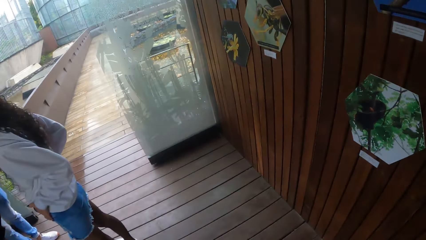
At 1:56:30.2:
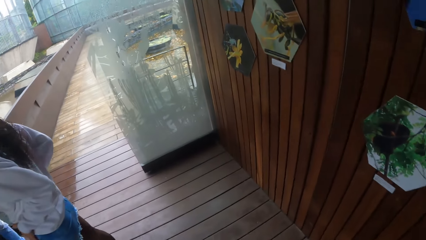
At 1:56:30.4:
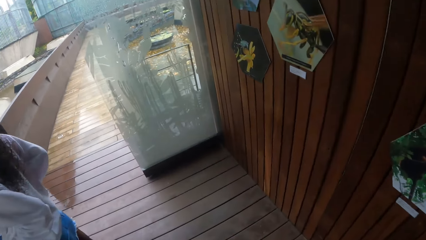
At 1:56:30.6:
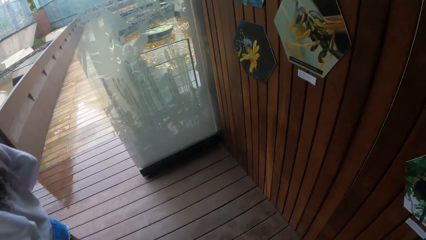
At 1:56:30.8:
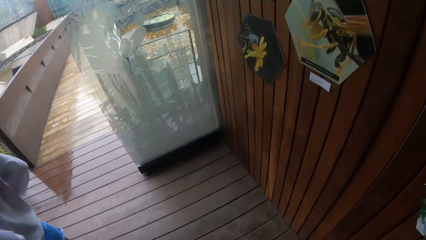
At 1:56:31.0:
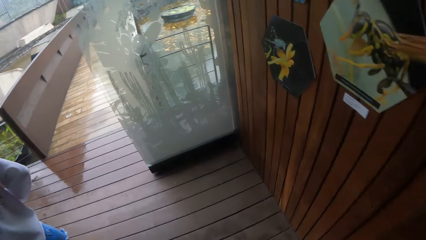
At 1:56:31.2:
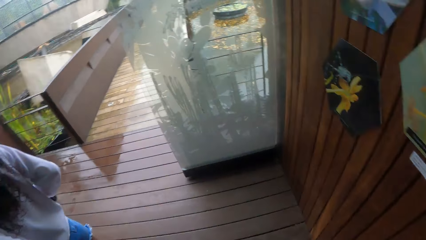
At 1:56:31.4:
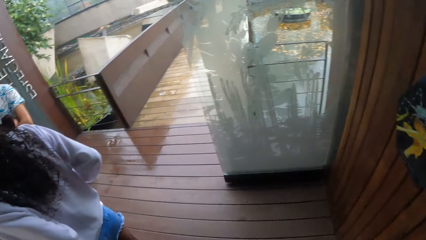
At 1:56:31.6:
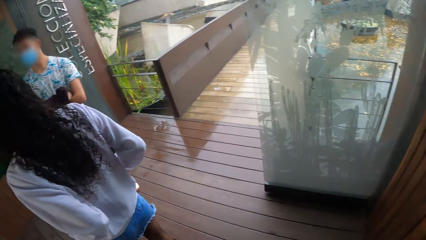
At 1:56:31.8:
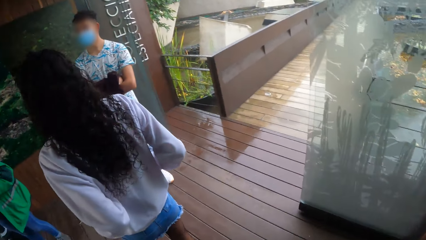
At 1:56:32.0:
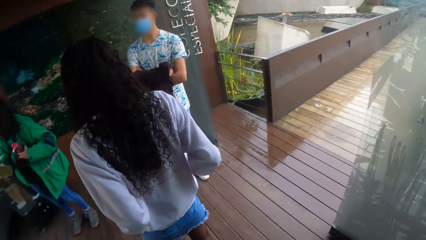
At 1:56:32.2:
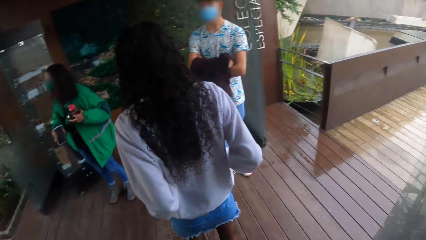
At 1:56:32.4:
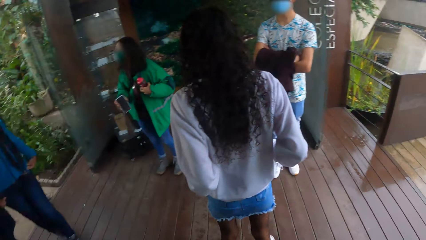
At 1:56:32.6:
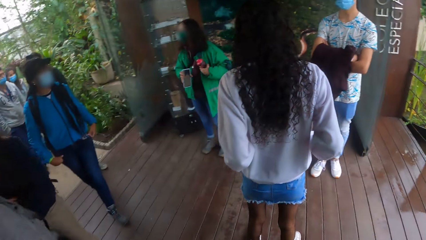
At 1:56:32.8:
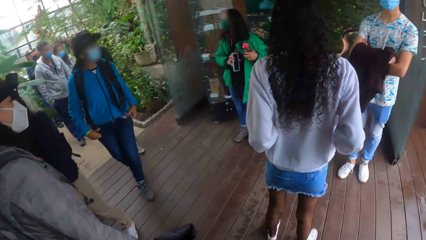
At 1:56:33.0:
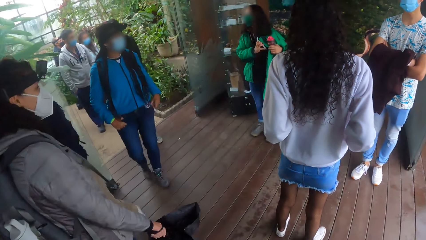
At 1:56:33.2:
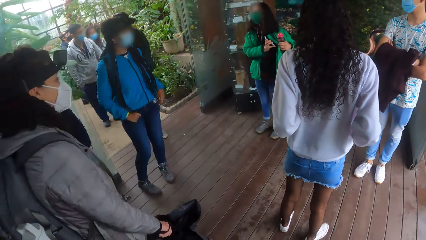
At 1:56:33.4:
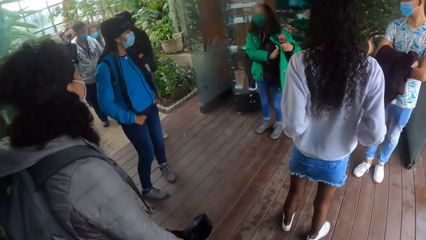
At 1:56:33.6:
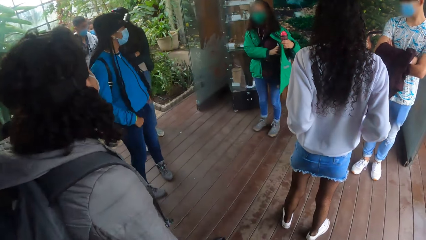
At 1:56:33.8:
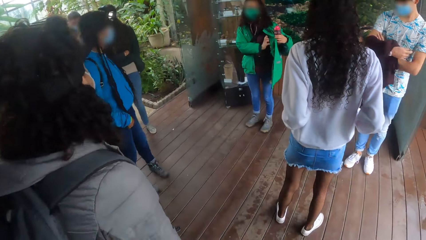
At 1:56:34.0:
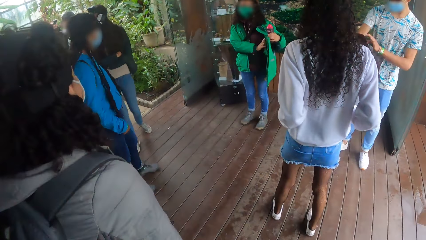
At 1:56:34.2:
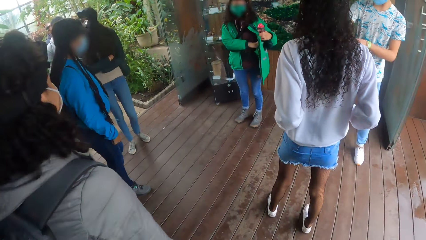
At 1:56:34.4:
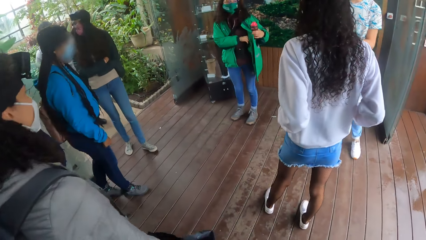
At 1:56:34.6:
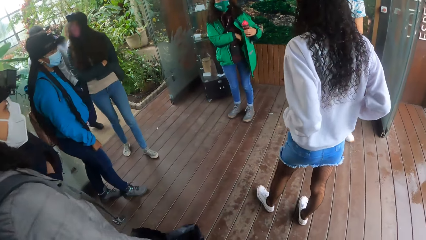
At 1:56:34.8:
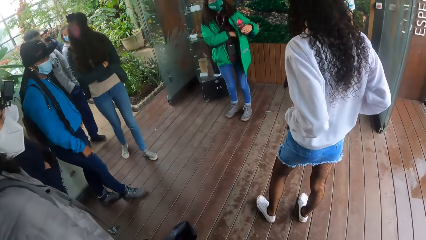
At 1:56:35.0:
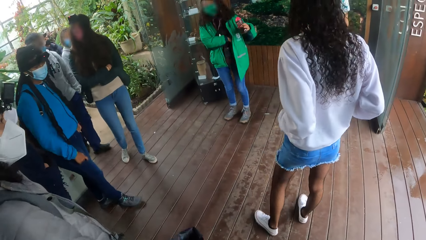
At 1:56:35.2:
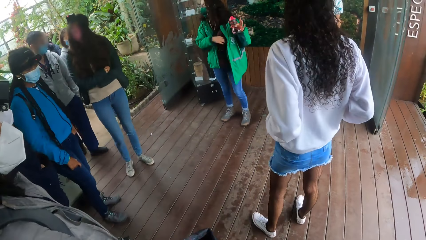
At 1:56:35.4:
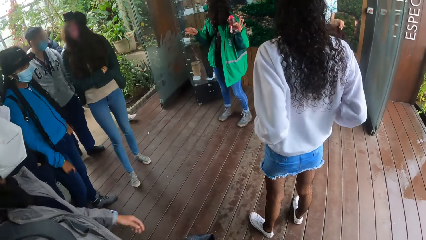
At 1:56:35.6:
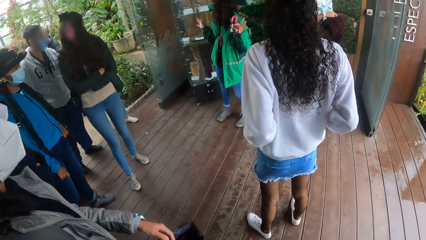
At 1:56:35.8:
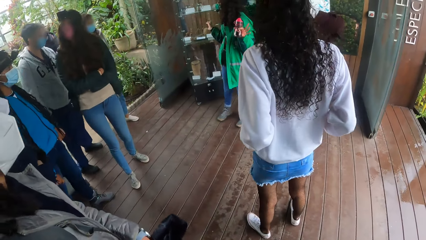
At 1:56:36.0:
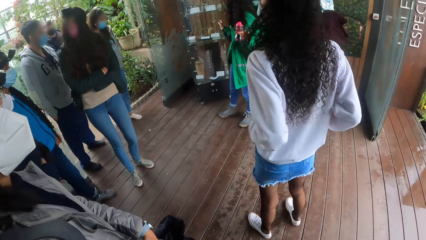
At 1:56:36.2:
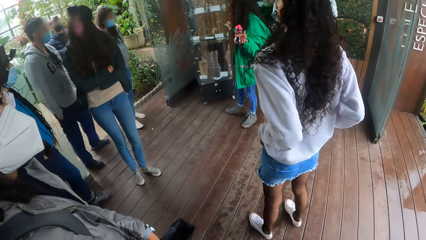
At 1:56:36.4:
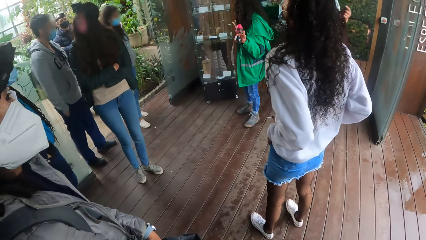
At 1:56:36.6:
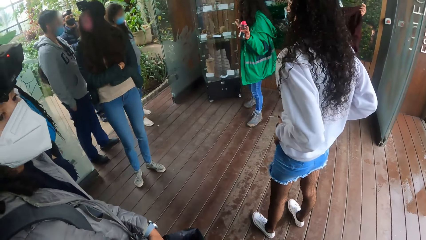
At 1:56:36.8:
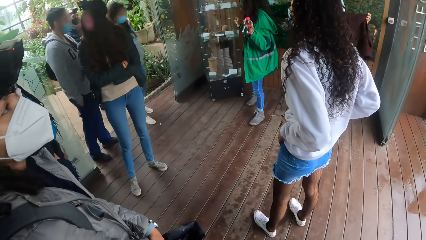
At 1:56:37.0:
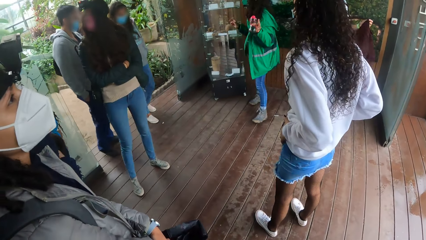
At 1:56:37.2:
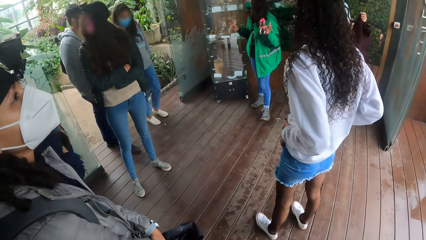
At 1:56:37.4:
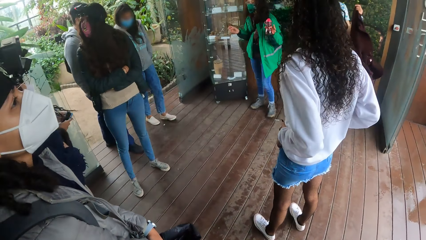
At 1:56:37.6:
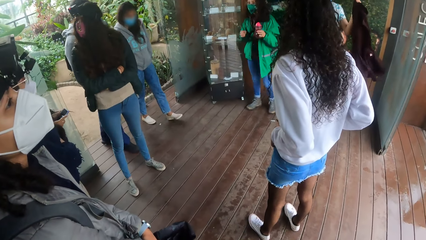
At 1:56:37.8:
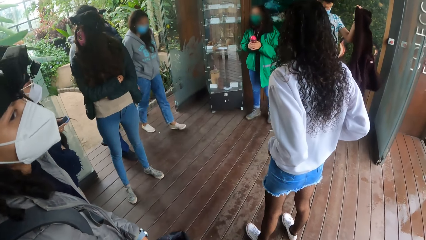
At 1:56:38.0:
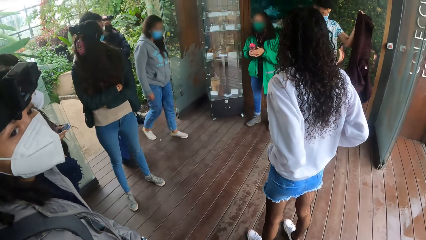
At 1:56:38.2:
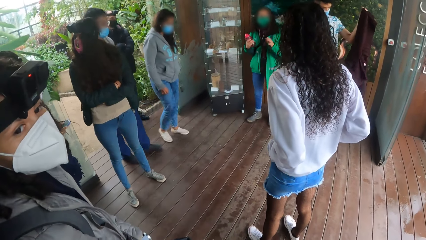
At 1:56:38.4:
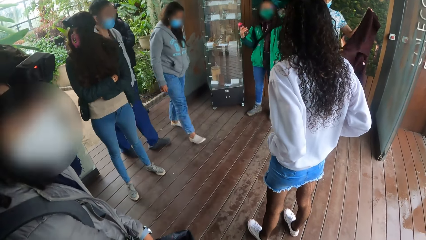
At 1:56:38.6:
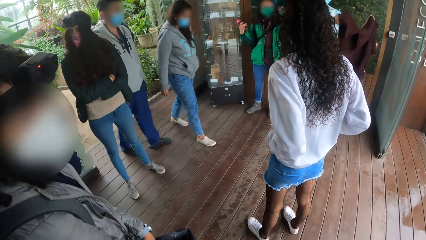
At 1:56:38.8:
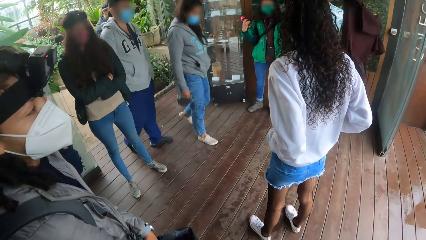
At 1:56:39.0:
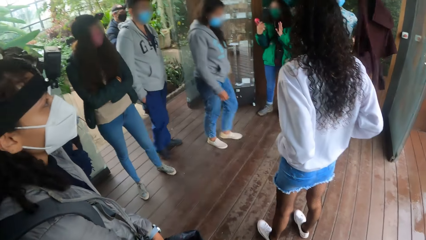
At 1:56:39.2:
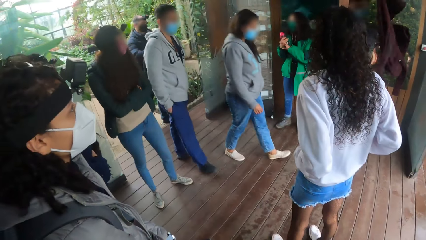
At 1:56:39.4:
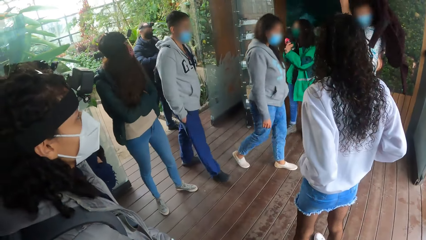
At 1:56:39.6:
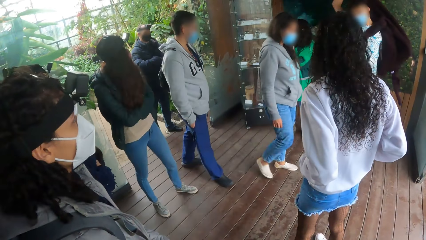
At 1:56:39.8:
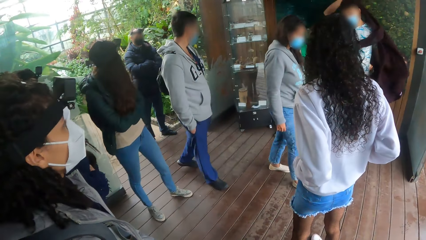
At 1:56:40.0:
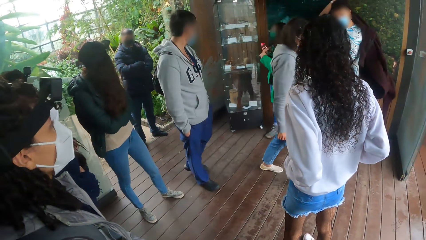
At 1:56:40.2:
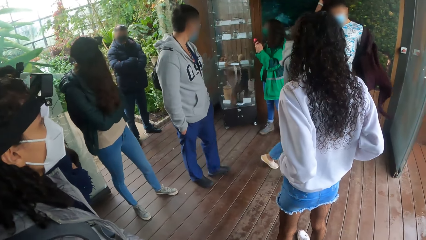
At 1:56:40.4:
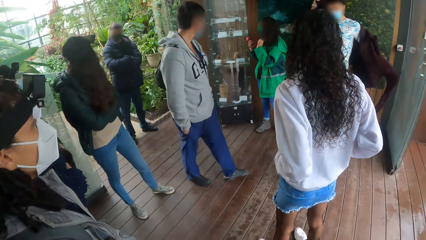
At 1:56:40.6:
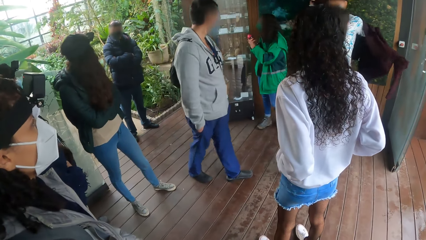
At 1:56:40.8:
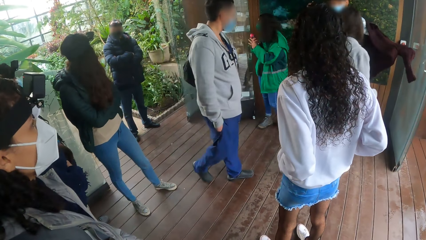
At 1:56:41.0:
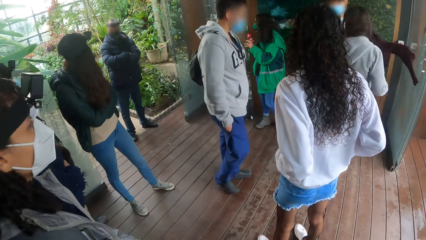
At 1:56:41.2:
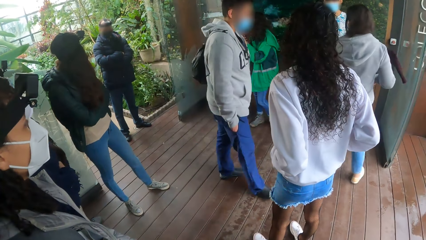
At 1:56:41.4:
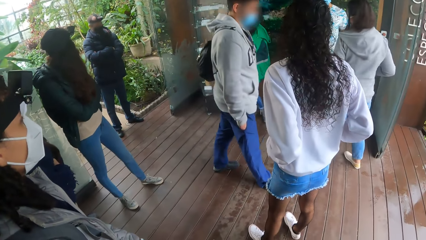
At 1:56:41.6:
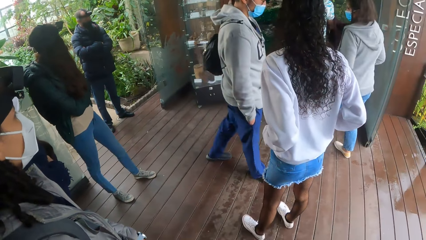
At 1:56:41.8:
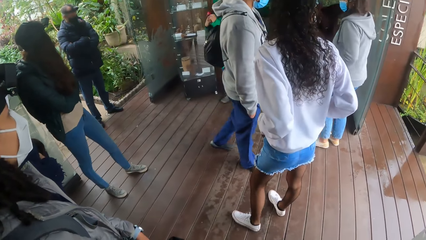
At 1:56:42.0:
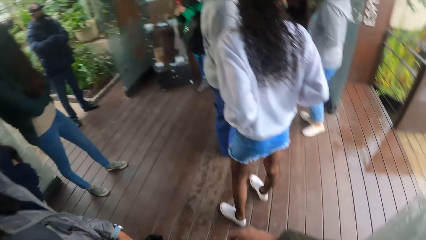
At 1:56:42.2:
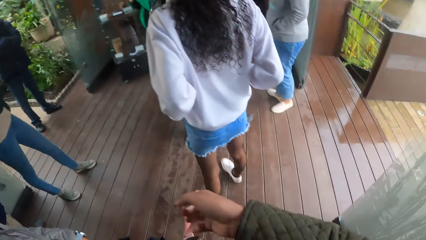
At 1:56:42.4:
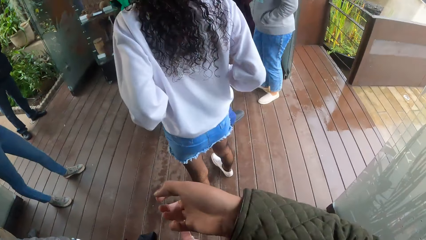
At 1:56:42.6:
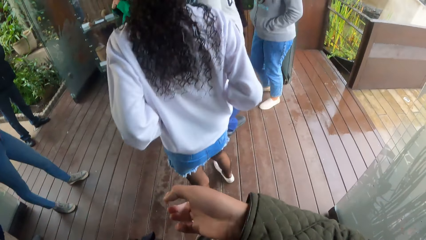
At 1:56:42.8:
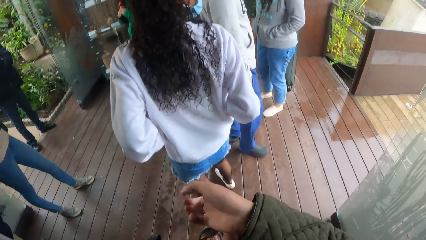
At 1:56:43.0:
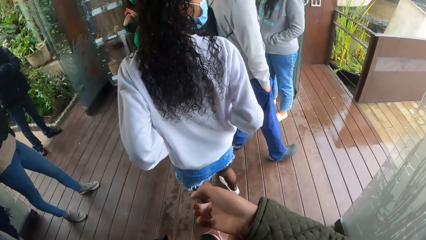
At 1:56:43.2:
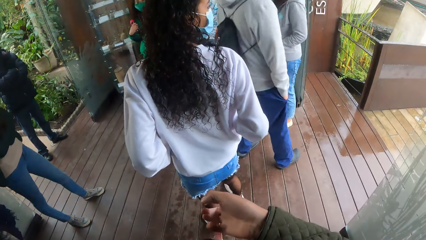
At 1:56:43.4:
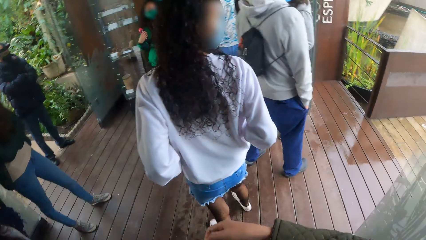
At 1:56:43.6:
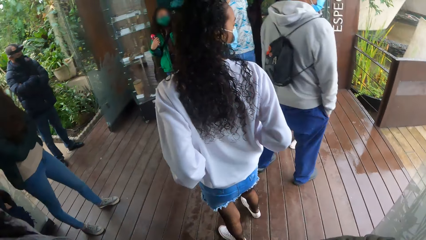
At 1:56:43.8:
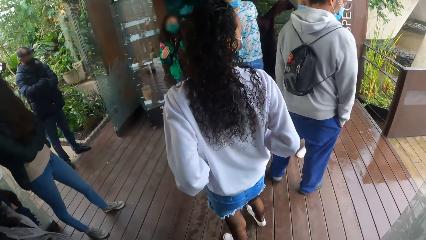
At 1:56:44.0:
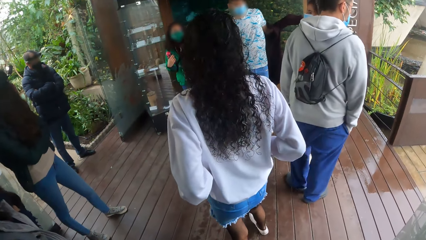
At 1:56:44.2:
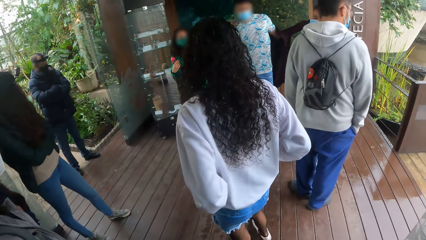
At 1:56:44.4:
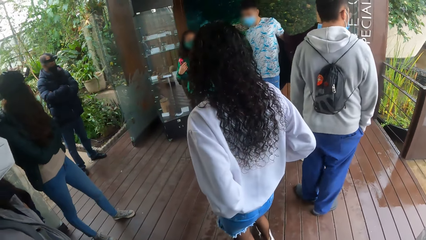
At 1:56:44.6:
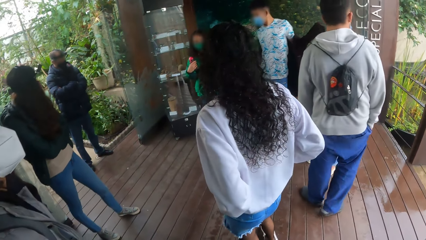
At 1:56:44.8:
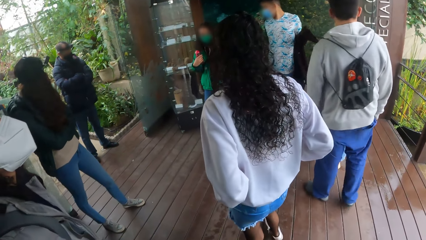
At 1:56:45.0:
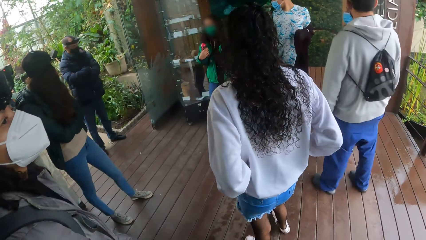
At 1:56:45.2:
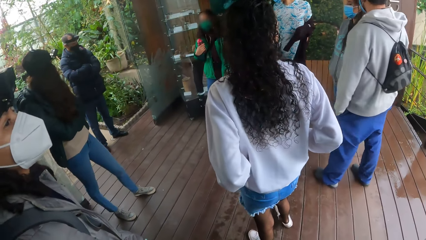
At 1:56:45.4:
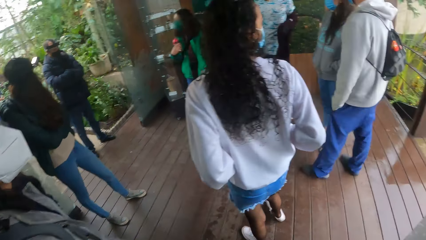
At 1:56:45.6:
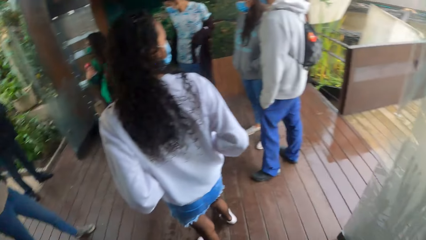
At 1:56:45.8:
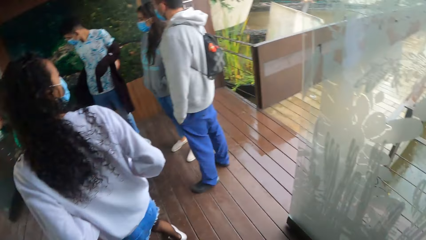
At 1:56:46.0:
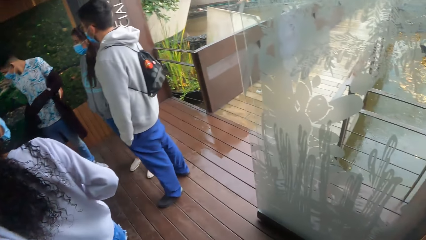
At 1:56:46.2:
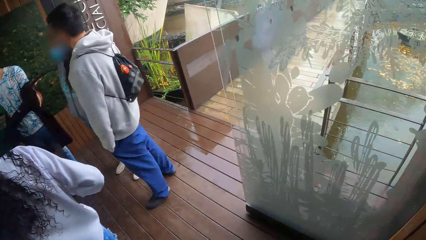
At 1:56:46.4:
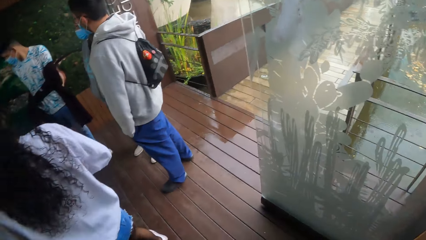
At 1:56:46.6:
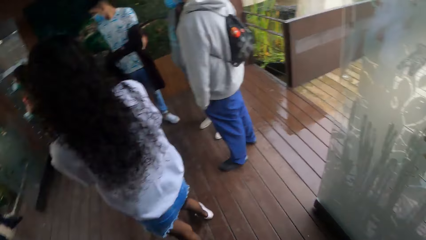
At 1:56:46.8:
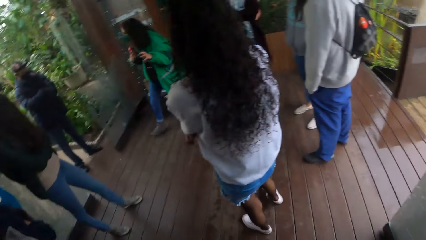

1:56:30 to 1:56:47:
The camera wearer looks around. The woman puts the phone in a pocket of a jacket she is wearing. A person stands near another person and a third person. Another person looks around. The woman transfers a water bottle from her left hand to her right hand. The person who looked around and another person walk around. Another person puts on a jacket. The camera wearer adjusts a sleeve of a jacket she is wearing with her left hand. She looks around.
